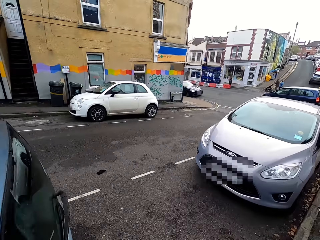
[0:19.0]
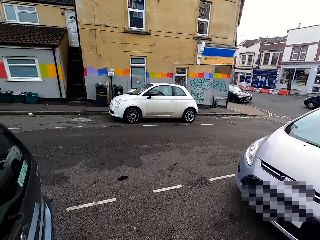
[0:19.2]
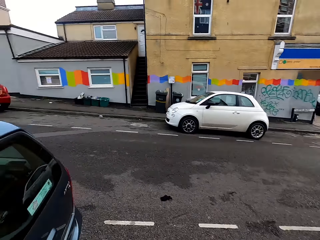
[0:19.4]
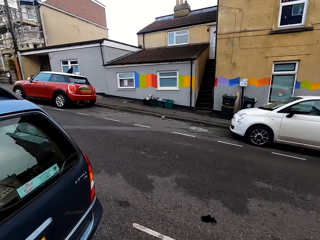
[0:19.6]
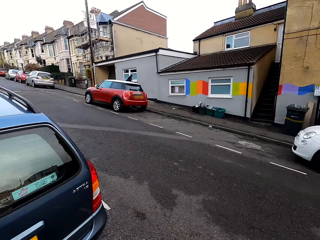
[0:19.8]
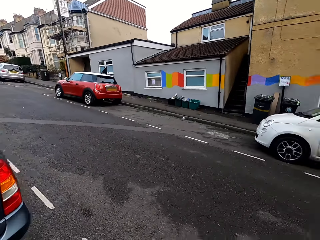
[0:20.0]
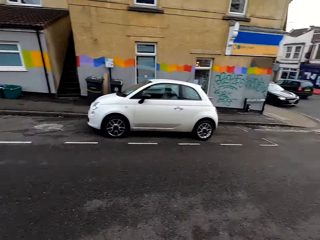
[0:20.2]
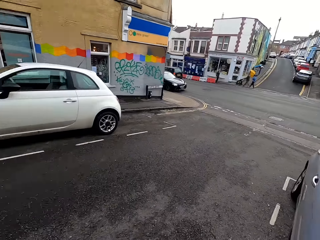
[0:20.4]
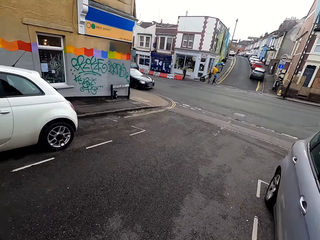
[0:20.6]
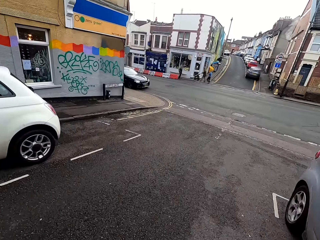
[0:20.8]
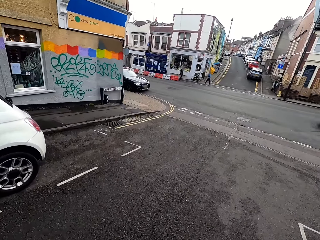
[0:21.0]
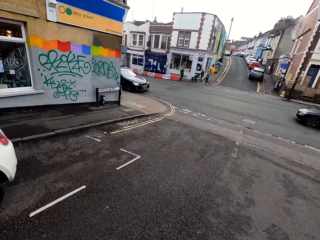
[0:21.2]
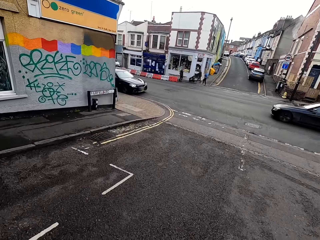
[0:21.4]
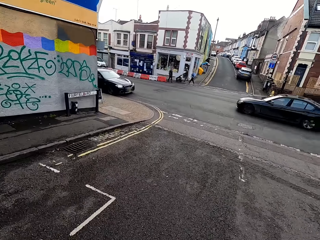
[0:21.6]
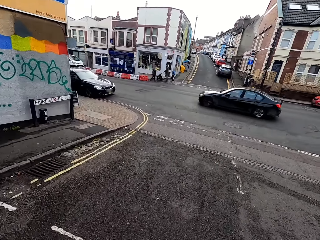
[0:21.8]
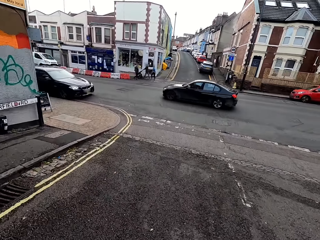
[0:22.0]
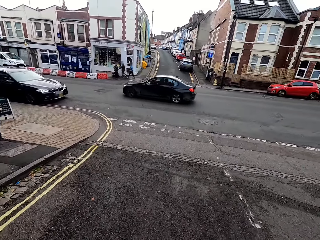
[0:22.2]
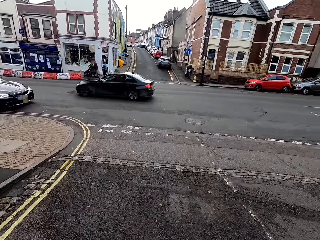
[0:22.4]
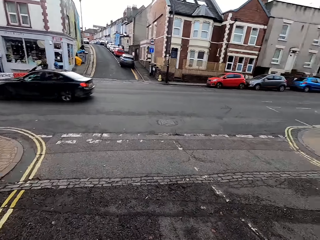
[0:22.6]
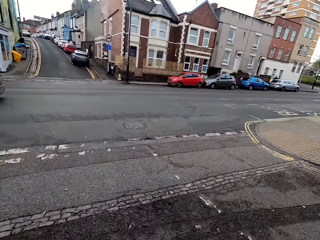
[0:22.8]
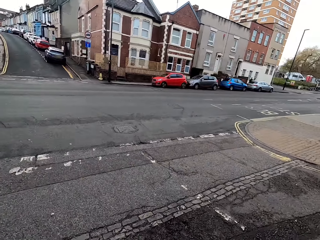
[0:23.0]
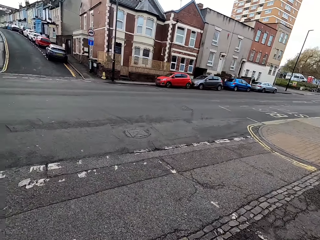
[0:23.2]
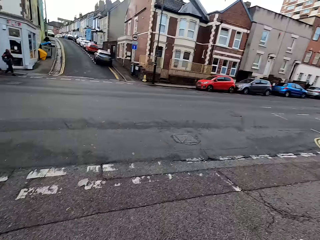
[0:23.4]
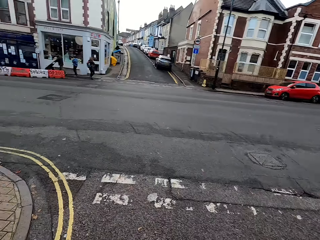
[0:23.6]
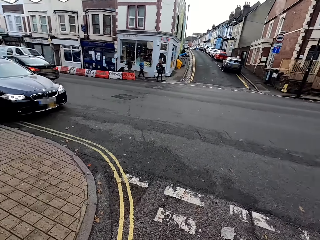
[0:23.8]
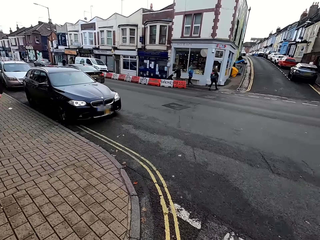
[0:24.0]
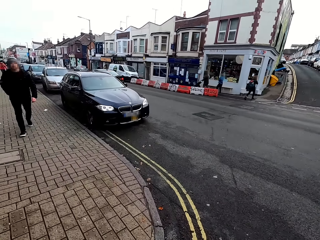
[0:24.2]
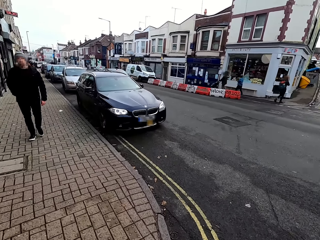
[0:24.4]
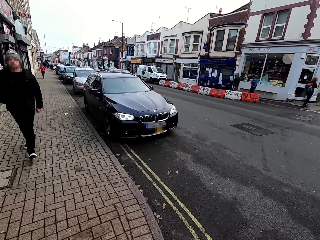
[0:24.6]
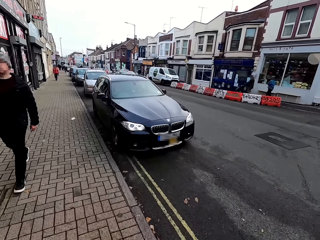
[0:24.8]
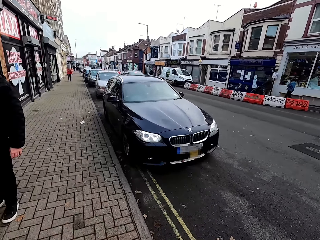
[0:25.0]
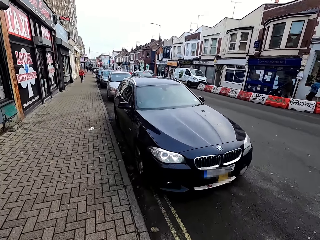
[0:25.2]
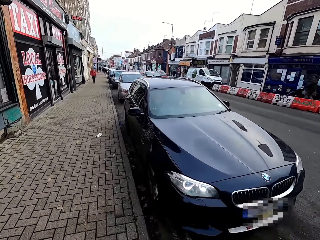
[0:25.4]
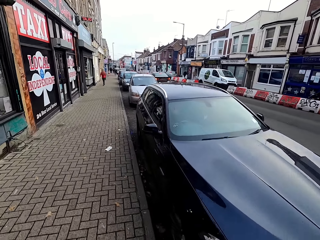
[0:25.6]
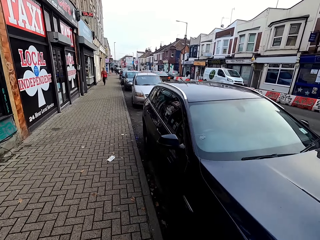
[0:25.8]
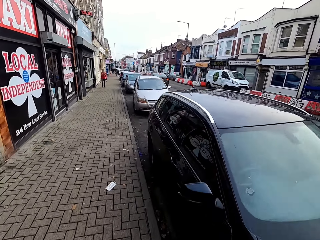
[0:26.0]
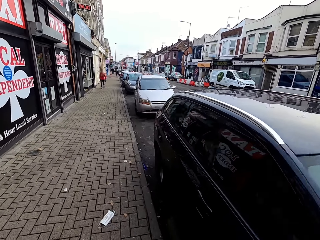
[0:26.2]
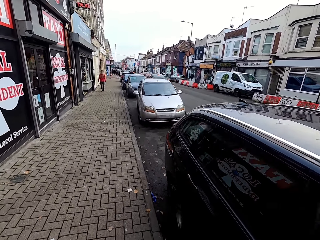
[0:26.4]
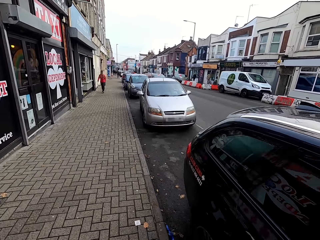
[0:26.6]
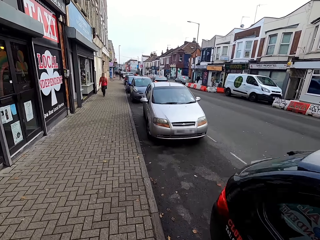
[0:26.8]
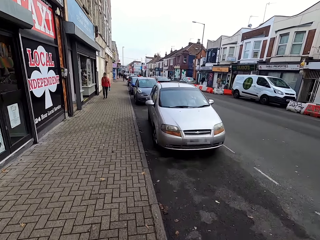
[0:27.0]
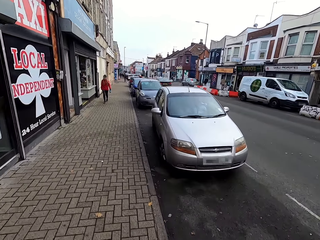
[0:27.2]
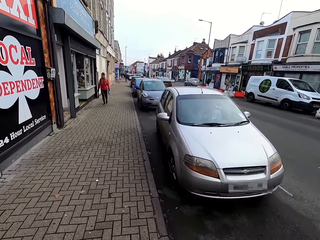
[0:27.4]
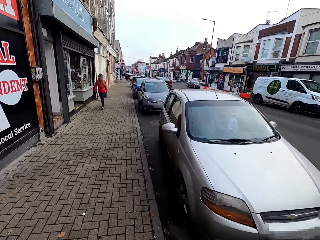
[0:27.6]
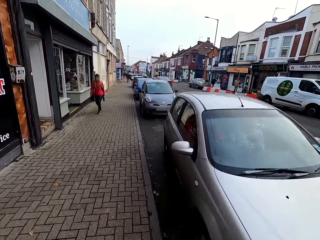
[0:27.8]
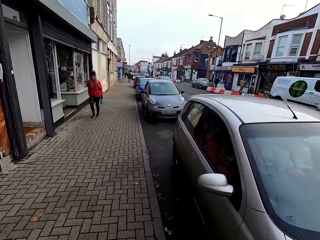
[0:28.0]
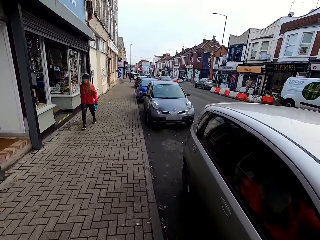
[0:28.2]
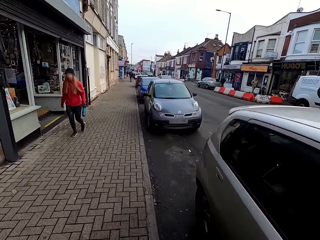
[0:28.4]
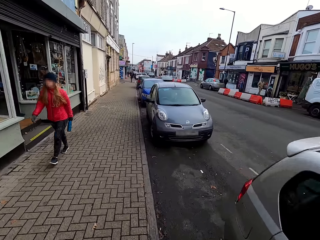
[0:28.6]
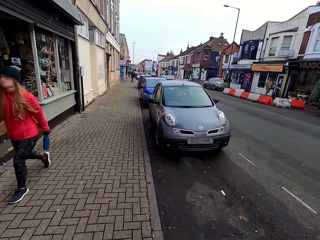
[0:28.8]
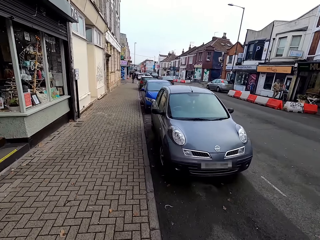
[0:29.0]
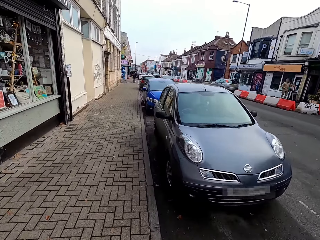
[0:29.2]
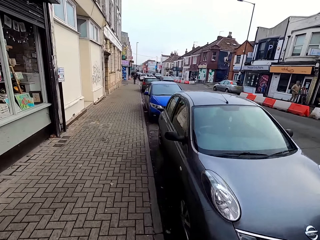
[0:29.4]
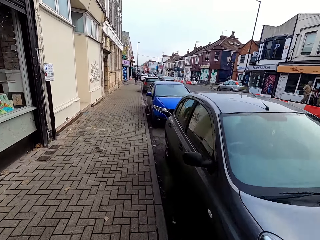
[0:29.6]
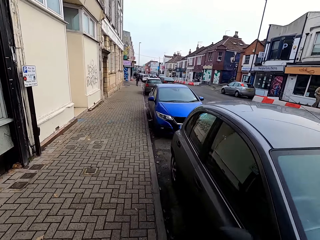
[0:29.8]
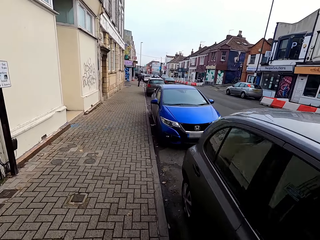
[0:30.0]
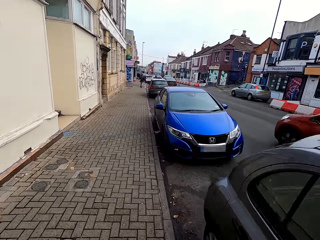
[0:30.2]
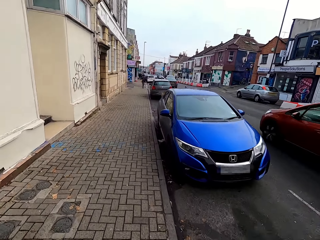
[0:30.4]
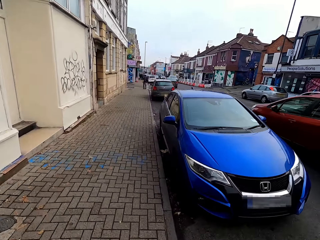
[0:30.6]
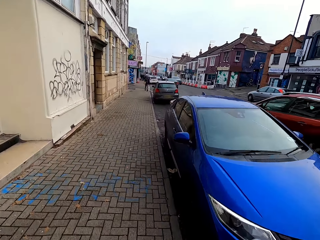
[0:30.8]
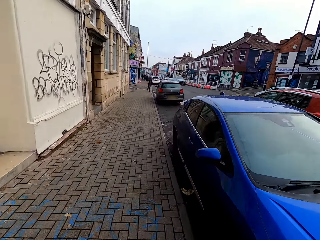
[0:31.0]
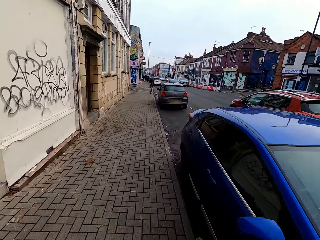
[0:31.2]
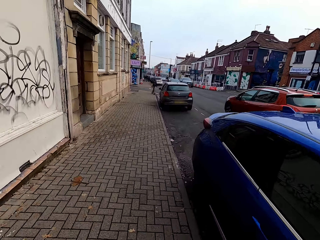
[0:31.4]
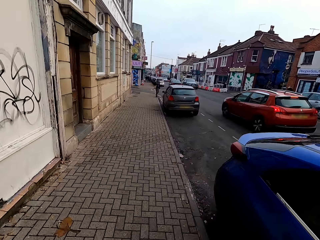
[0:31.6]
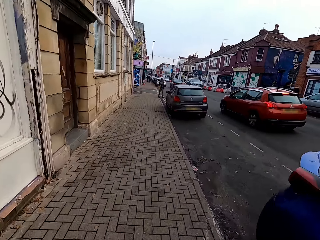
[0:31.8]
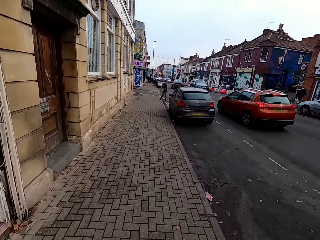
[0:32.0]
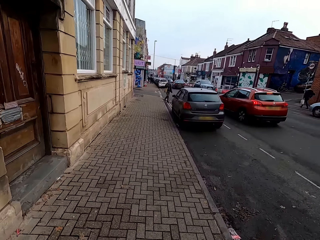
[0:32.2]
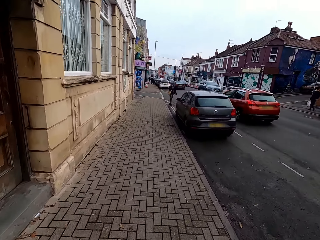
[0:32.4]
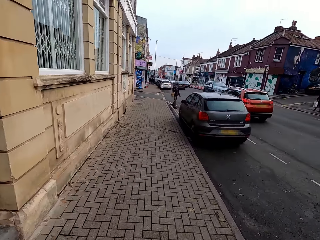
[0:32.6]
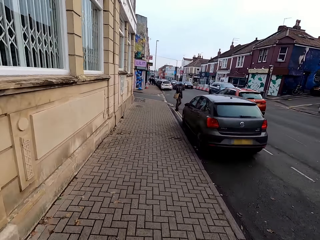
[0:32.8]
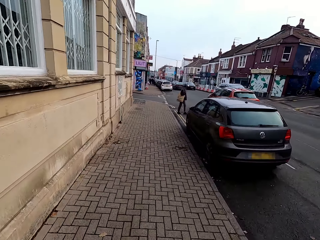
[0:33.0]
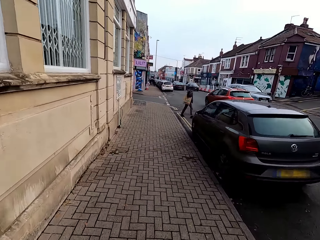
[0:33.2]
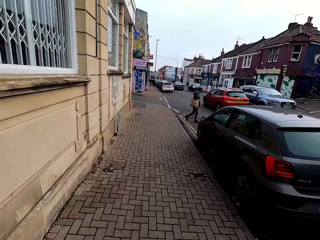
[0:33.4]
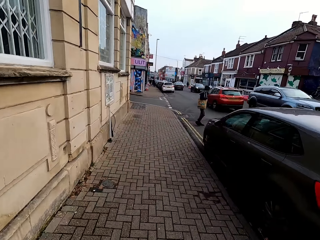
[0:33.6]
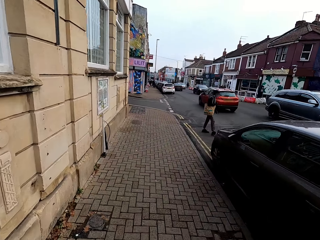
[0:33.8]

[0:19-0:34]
The camera wearer jogs onto the road. They jog onto a sidewalk by the road. They jog past a man on the sidewalk. They jog past a woman on the sidewalk. Vehicles drive past the camera wearer on the road.

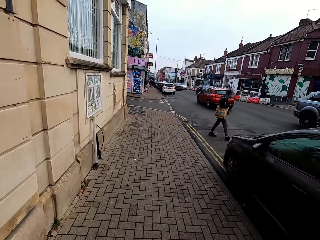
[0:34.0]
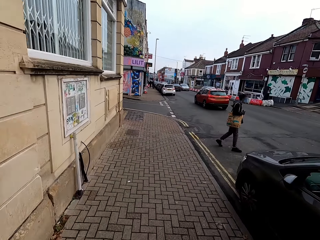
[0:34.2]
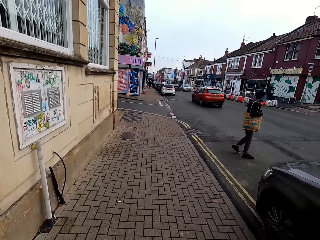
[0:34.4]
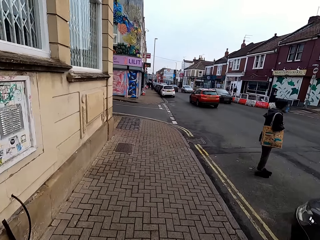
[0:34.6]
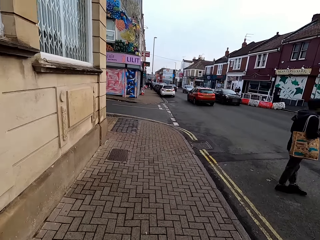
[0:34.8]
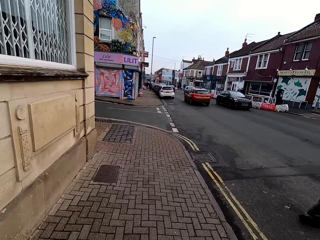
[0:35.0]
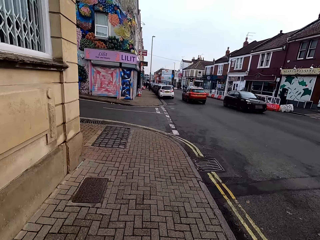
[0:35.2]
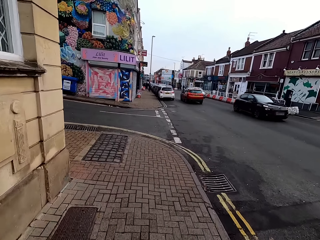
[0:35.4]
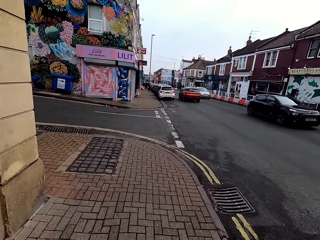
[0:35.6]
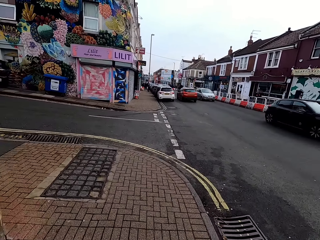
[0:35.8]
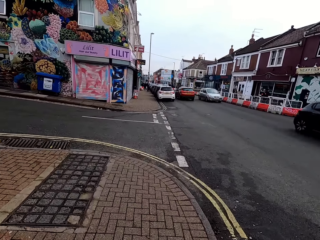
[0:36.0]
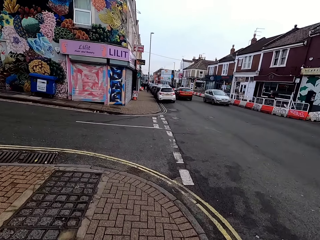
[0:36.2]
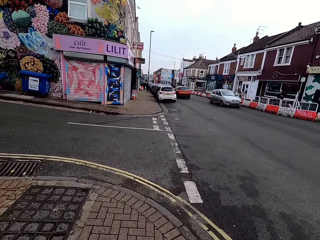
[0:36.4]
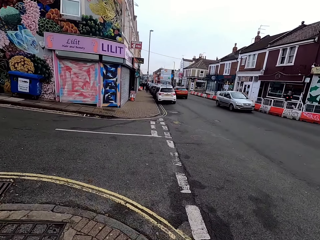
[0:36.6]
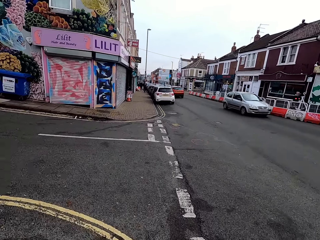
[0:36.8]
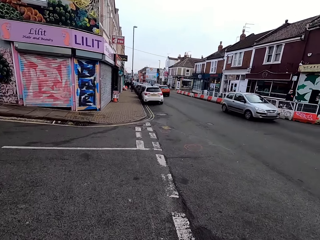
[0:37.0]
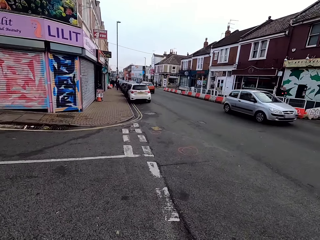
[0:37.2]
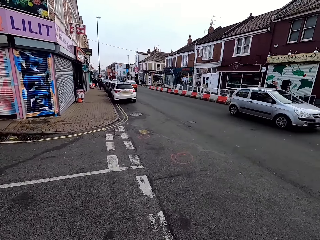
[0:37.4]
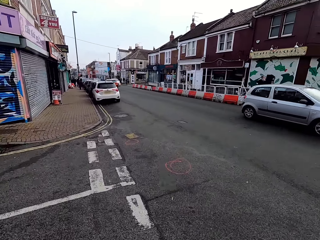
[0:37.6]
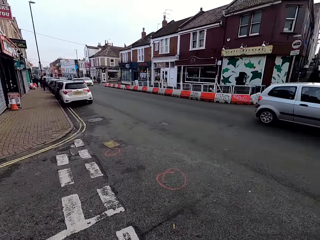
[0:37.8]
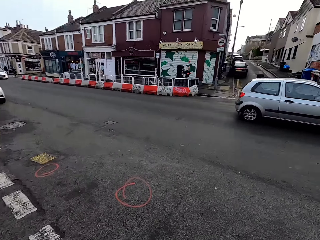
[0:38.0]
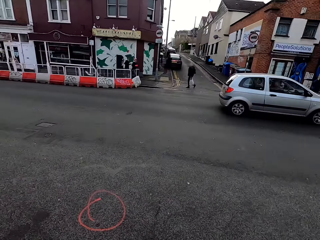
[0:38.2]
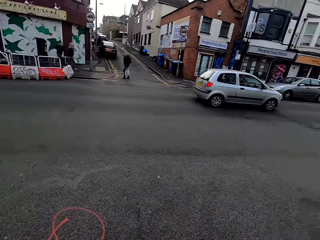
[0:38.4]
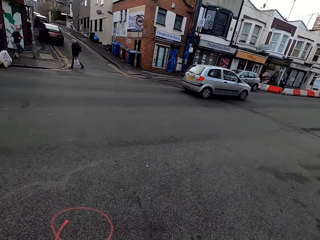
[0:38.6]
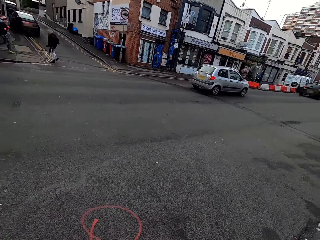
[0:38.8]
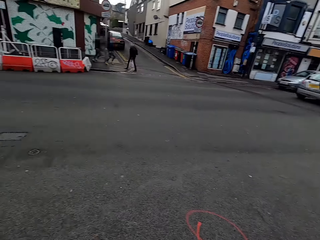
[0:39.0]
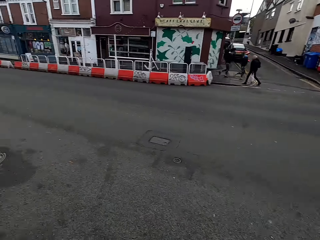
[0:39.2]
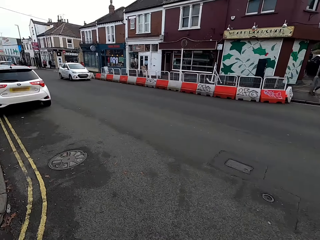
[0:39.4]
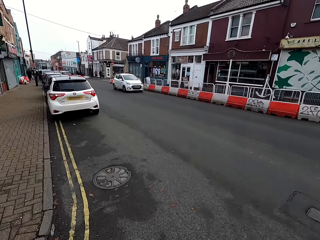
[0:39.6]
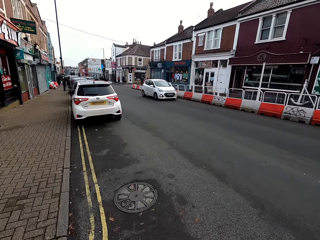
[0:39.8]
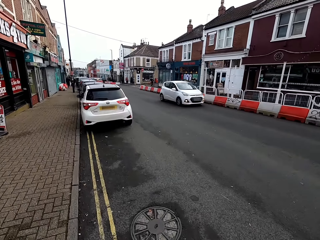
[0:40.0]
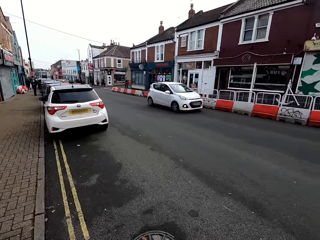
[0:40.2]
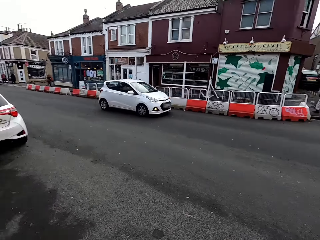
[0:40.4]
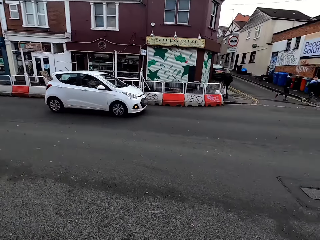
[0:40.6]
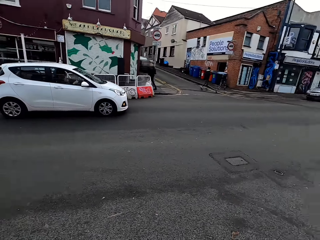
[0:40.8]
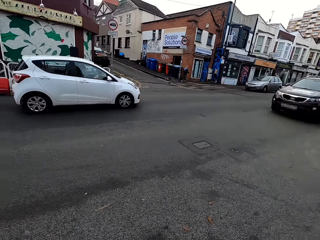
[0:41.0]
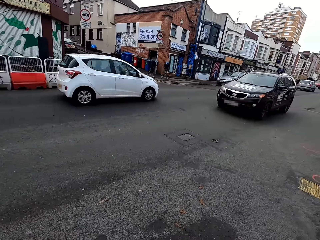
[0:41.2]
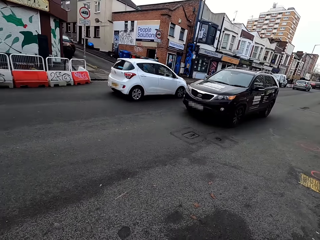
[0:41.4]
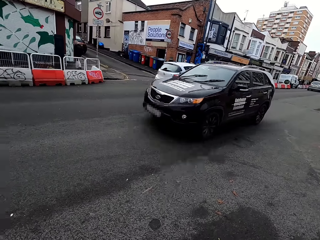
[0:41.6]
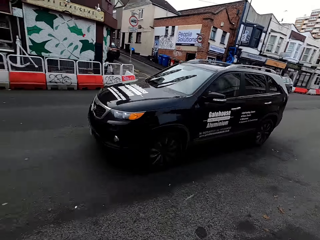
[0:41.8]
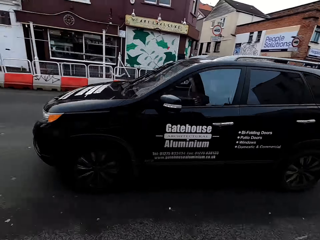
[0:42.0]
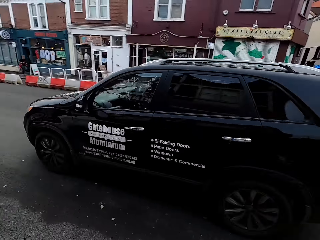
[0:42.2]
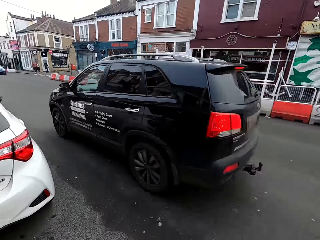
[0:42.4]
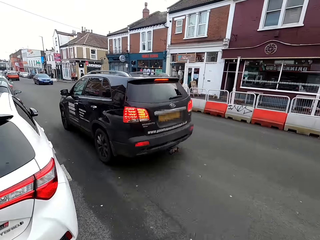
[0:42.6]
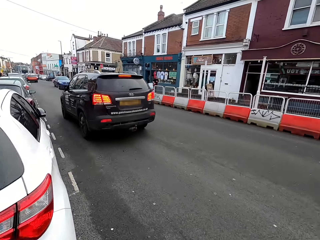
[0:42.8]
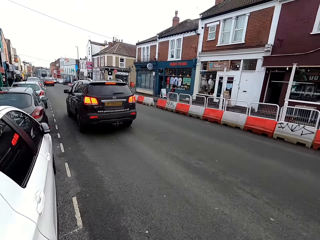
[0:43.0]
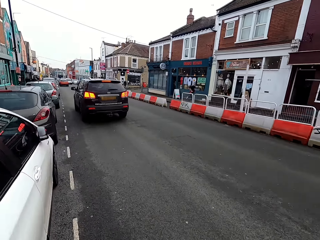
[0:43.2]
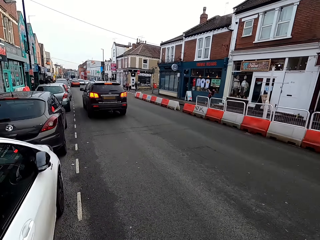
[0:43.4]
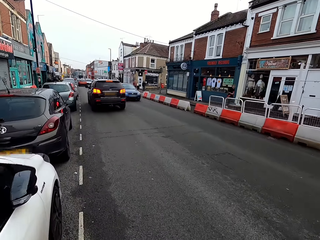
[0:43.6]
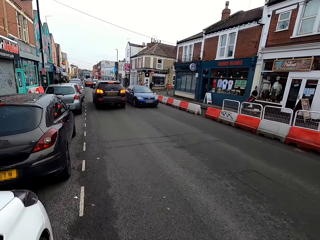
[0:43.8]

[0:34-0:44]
The camera wearer jogs onto the road.
